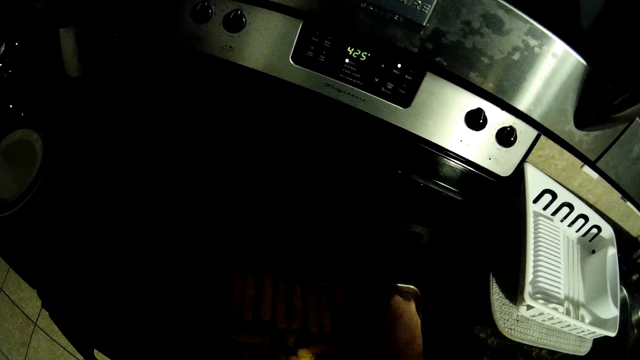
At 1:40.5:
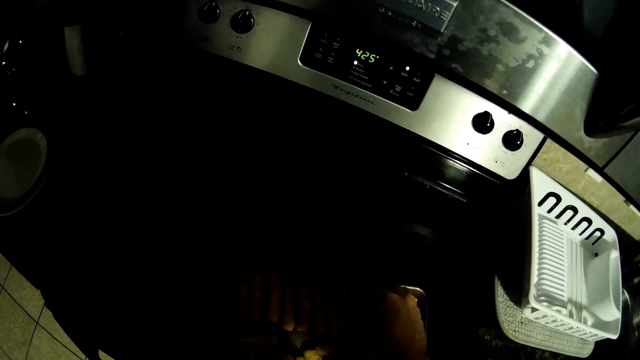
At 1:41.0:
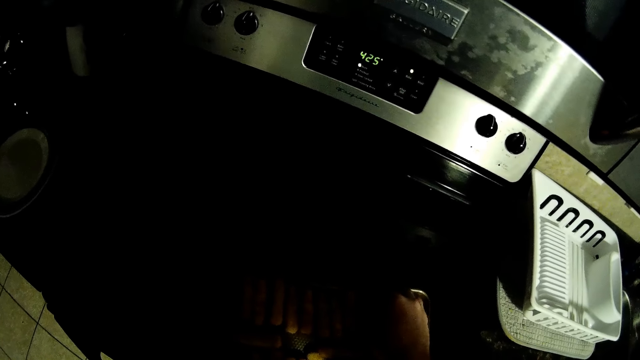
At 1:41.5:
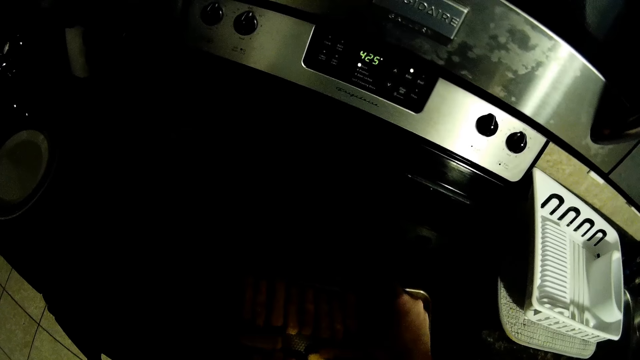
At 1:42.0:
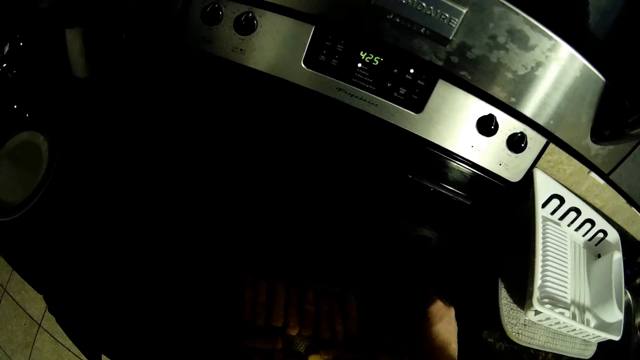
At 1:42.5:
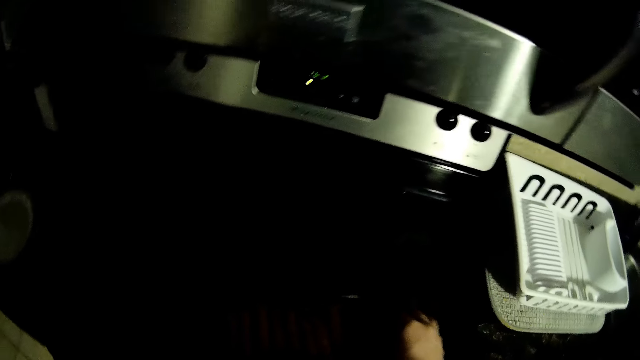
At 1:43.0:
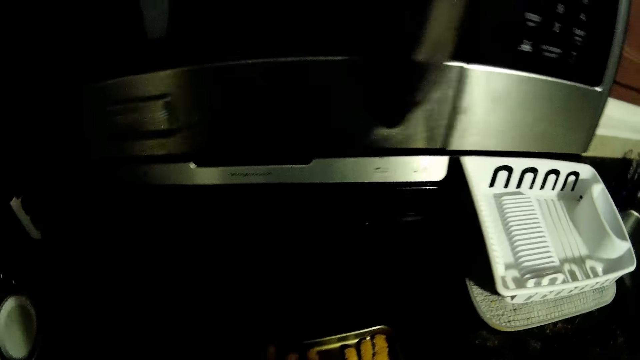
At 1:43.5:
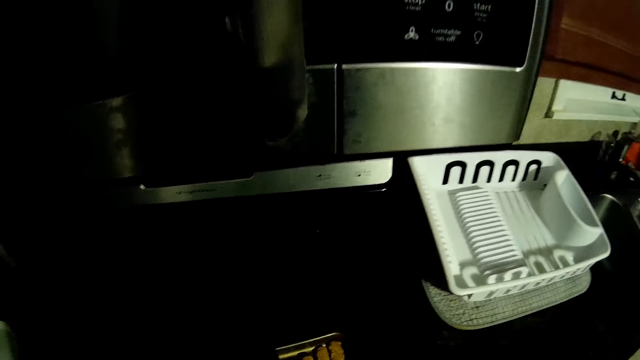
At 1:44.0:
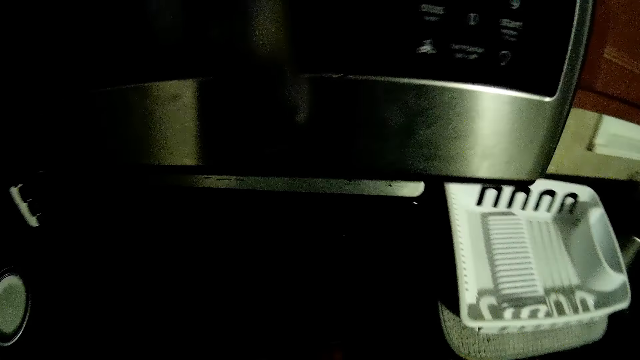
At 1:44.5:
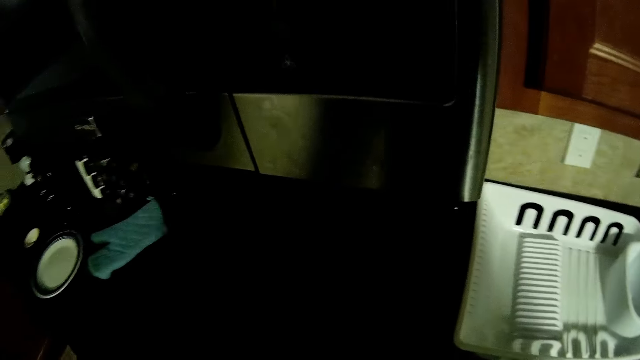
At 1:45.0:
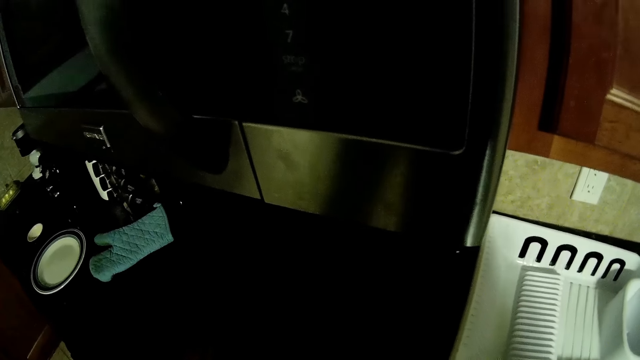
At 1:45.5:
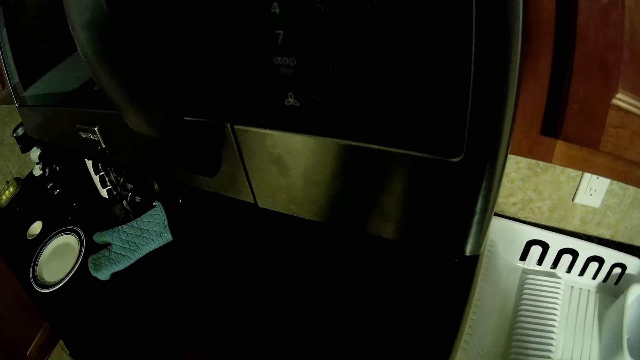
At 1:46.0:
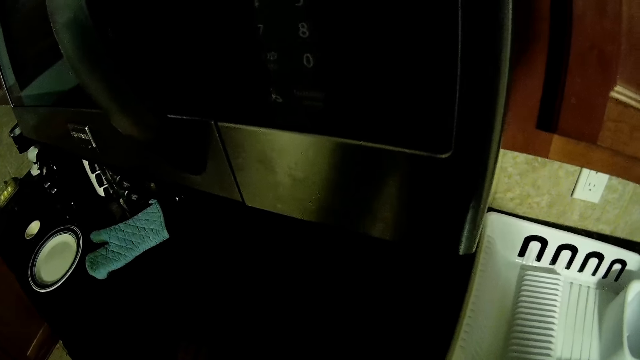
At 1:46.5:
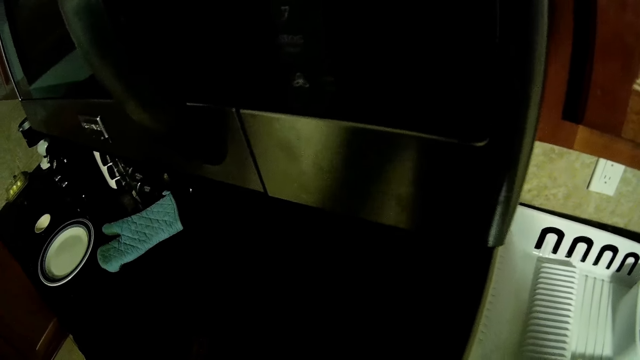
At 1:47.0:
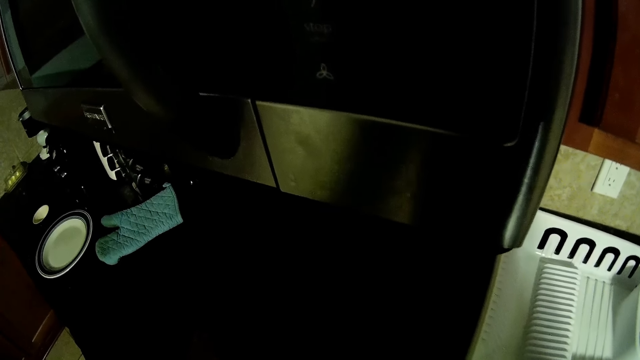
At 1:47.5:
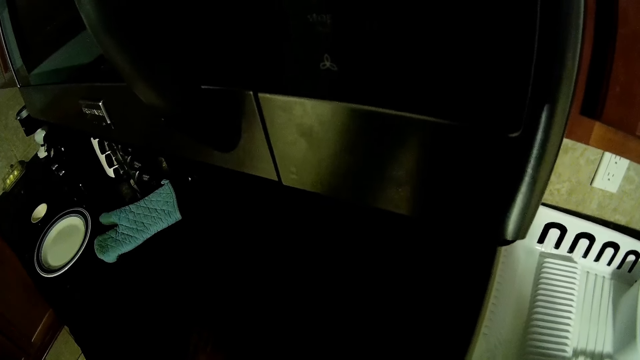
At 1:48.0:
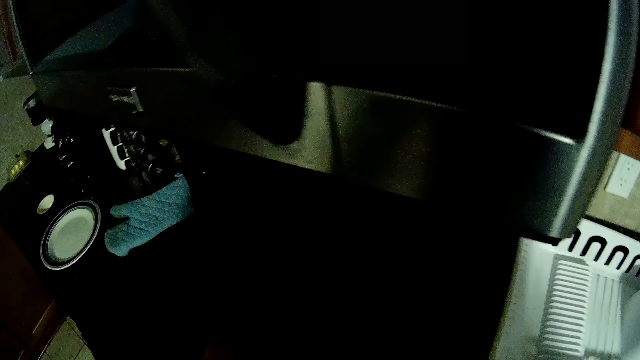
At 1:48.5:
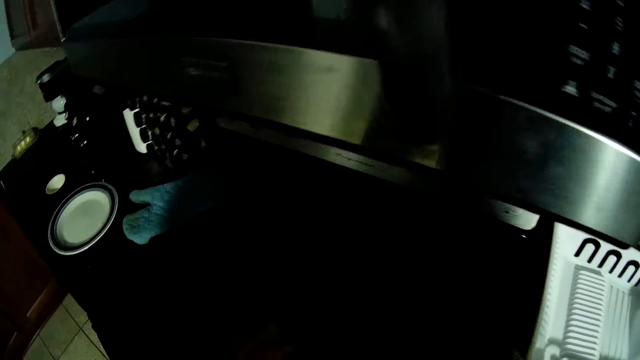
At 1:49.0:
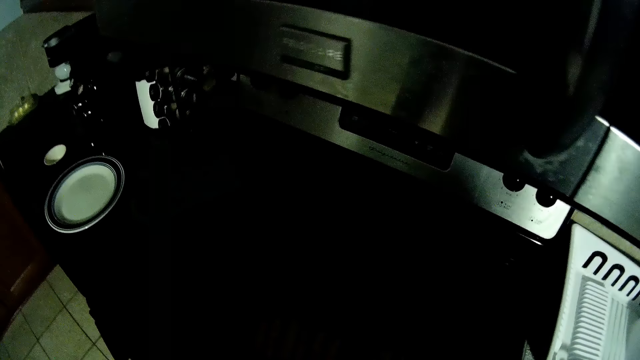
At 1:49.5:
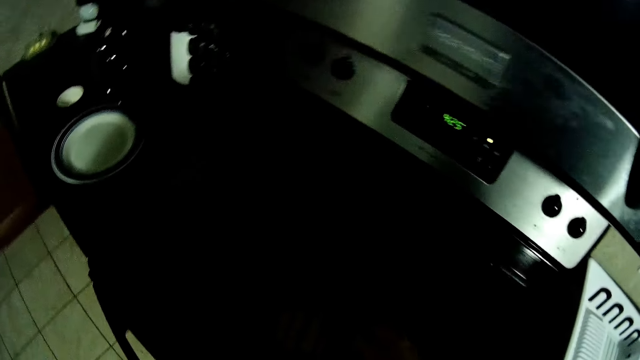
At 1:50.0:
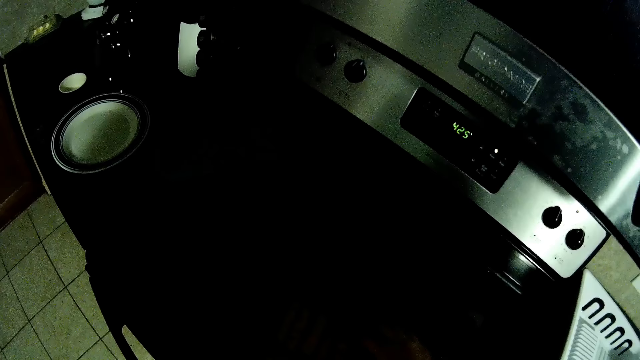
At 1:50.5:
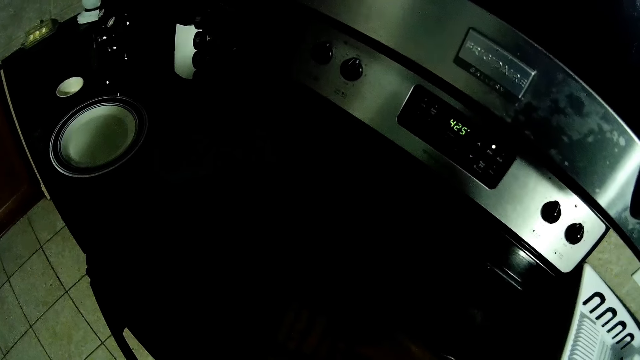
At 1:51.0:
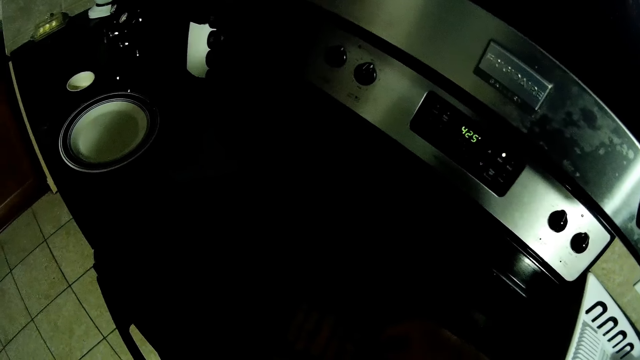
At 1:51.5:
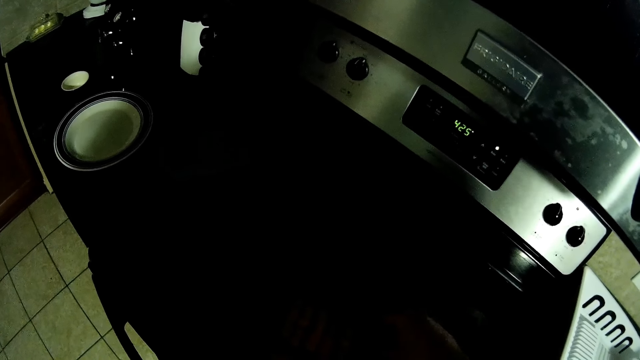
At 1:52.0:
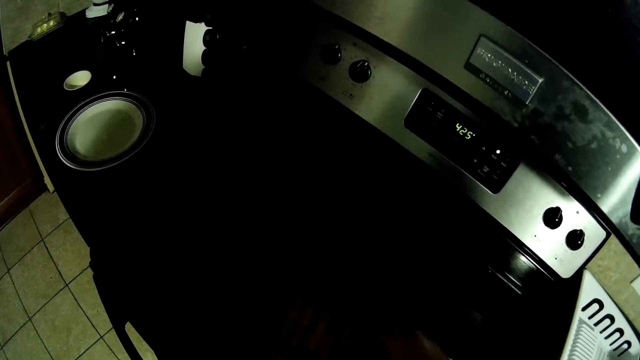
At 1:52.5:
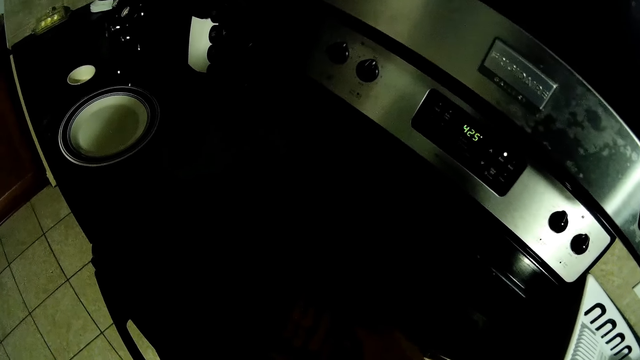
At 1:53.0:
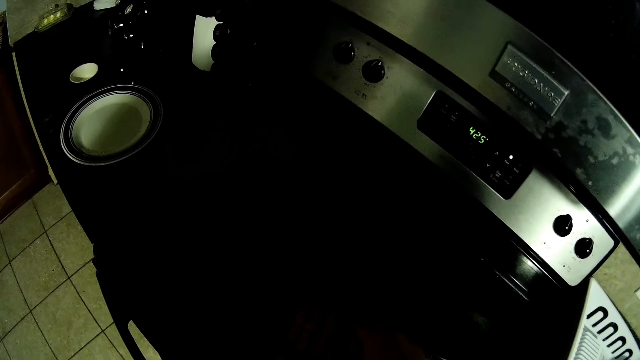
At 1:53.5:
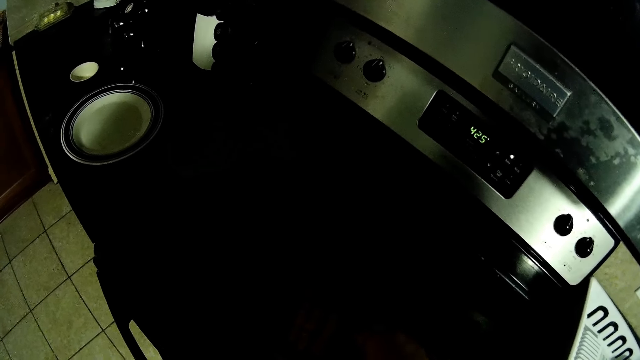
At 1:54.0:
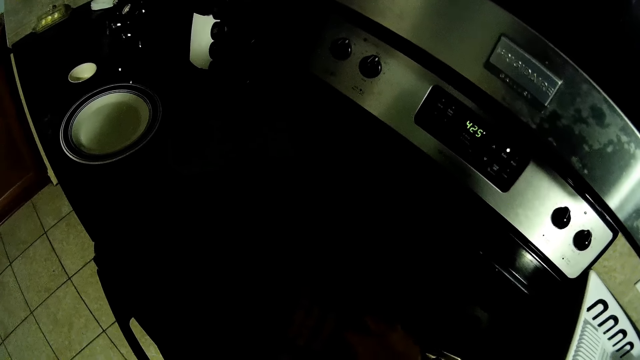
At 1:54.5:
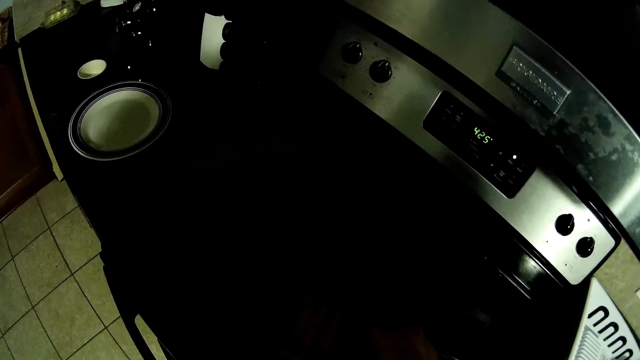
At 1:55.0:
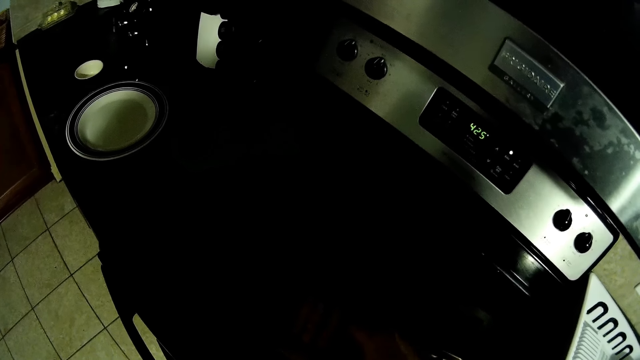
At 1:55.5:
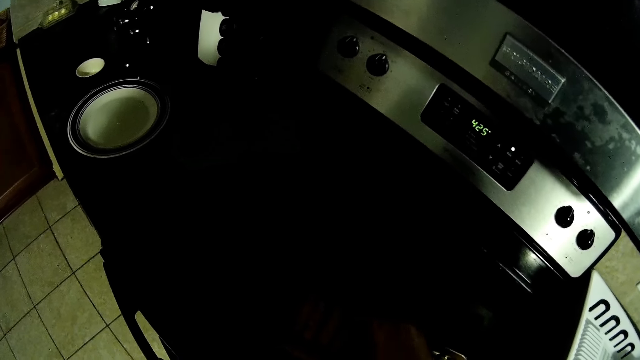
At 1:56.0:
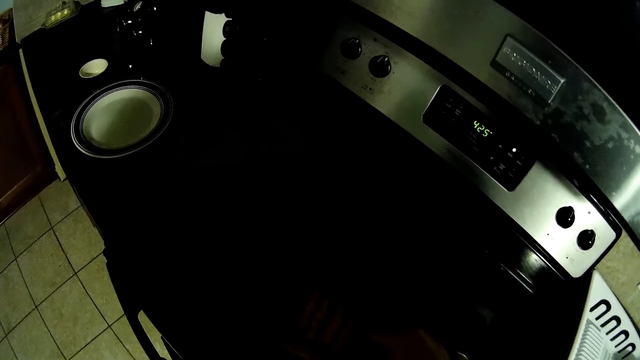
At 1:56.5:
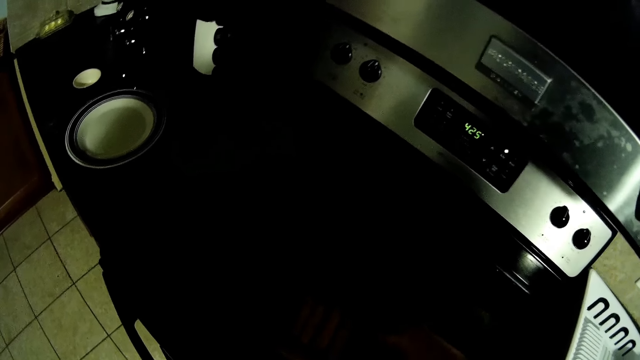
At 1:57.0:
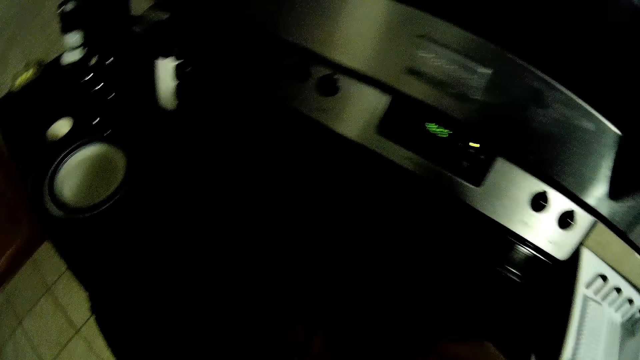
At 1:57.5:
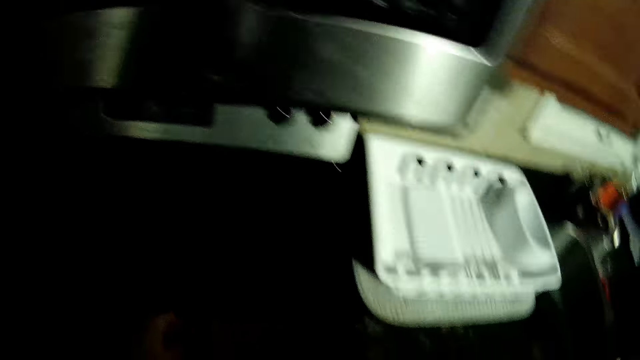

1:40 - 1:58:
The camera wearer looks around. They do something. They arrange the pastries. They look around.

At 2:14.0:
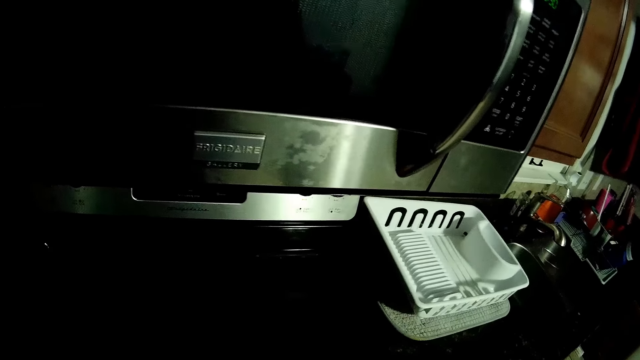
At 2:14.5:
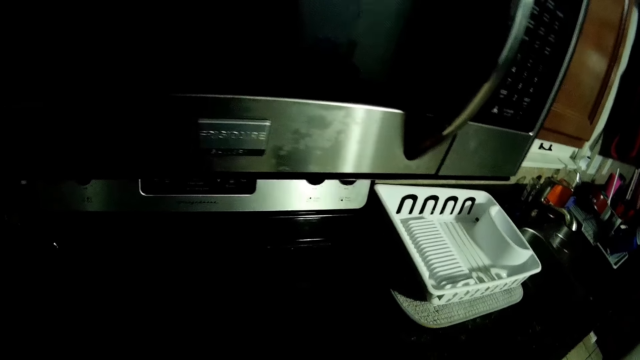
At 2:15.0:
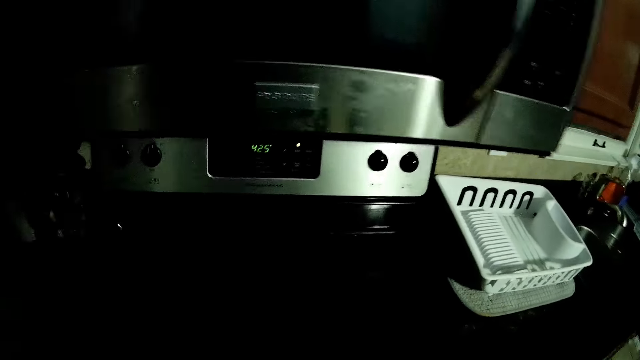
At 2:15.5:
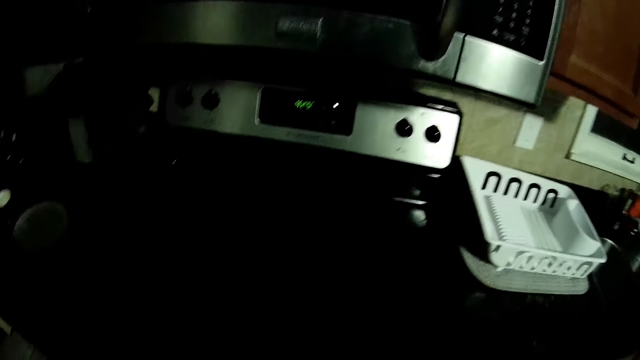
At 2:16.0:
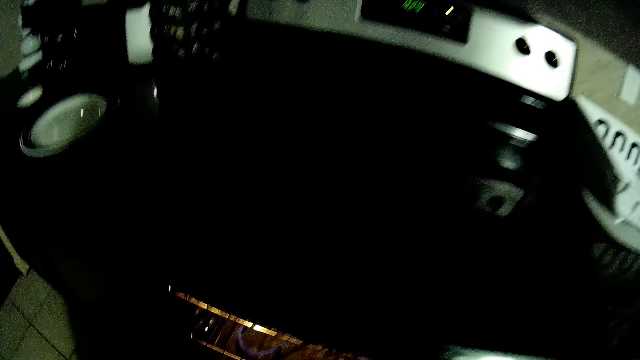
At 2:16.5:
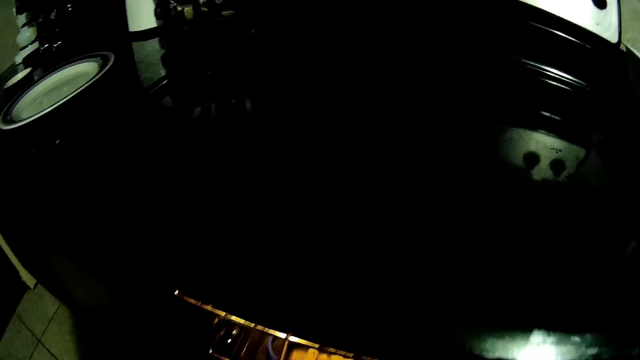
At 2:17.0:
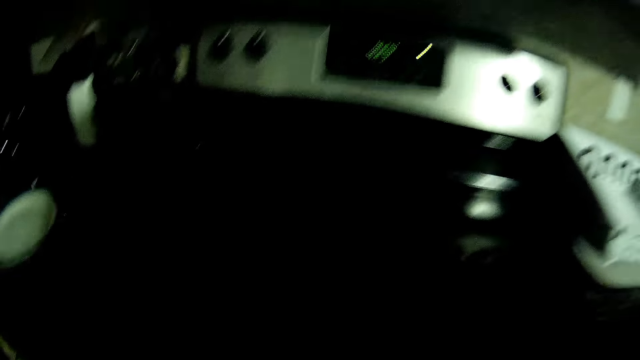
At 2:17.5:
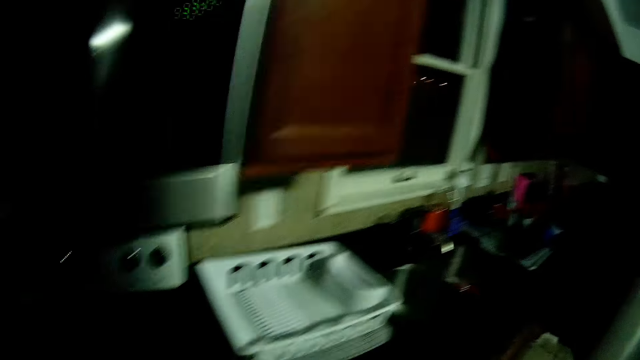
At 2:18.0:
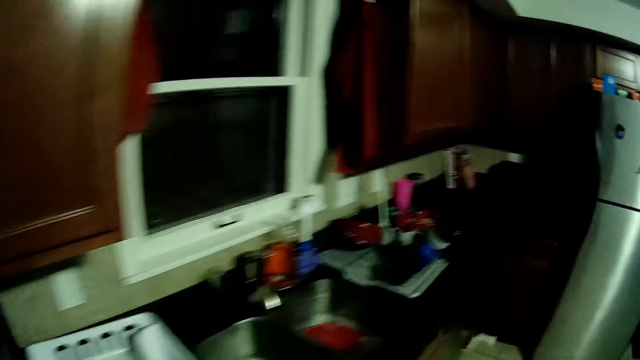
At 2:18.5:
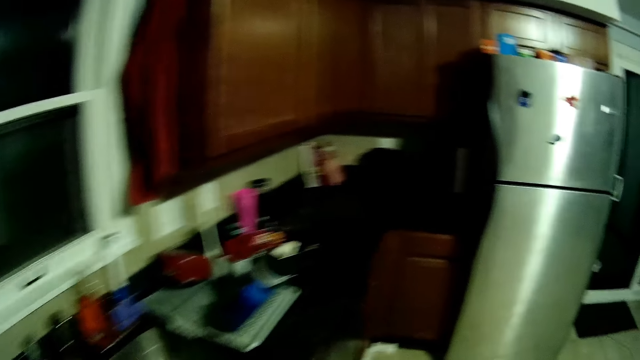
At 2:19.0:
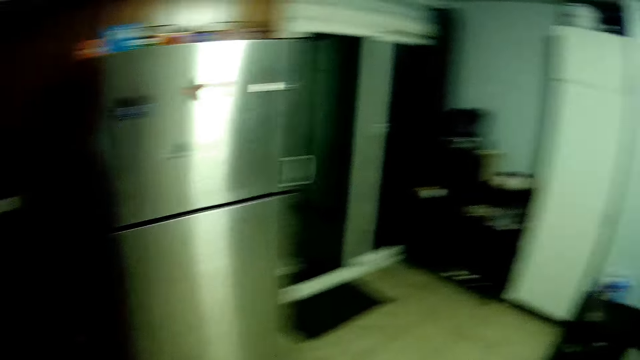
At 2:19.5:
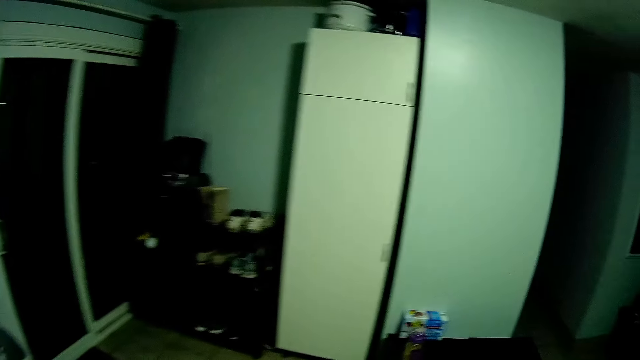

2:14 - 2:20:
The camera wearer puts the tray in the oven. They step forward.
